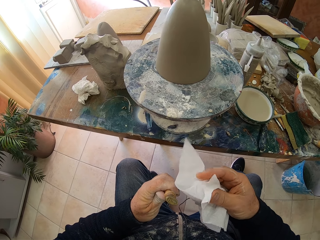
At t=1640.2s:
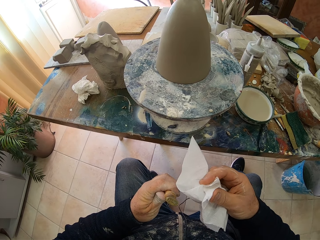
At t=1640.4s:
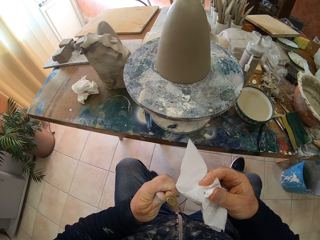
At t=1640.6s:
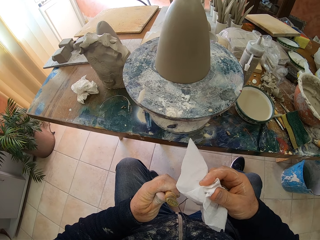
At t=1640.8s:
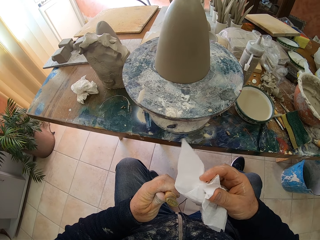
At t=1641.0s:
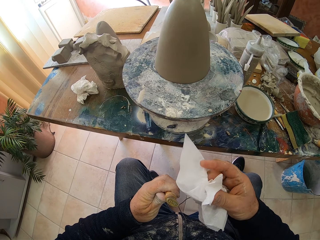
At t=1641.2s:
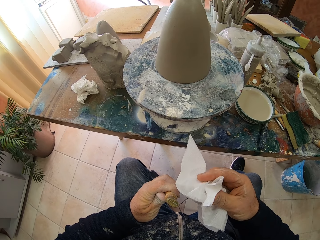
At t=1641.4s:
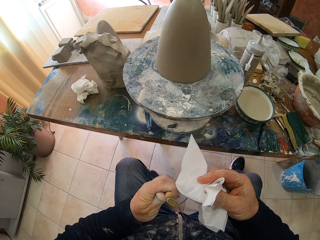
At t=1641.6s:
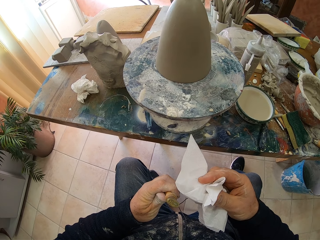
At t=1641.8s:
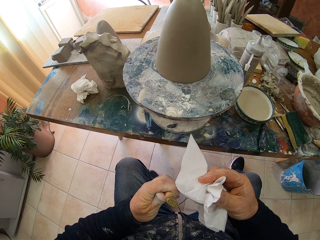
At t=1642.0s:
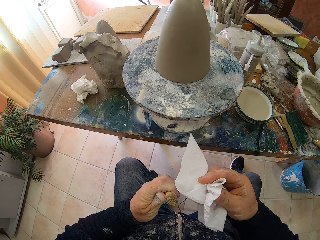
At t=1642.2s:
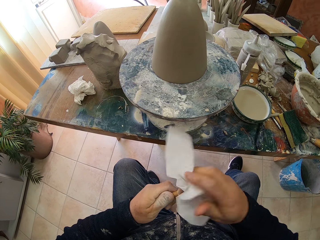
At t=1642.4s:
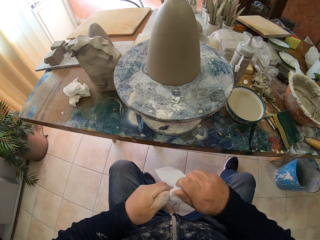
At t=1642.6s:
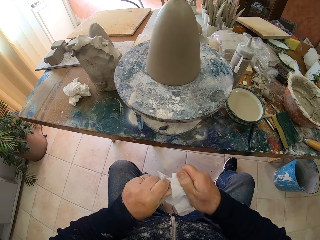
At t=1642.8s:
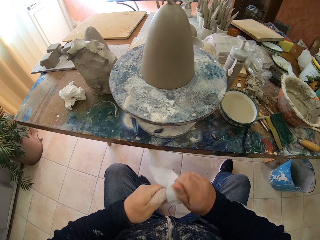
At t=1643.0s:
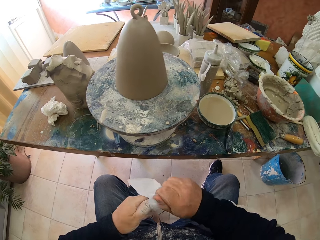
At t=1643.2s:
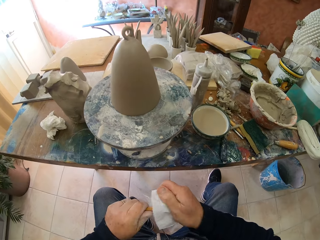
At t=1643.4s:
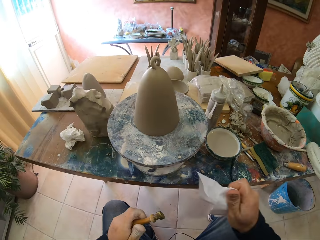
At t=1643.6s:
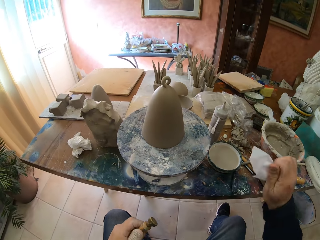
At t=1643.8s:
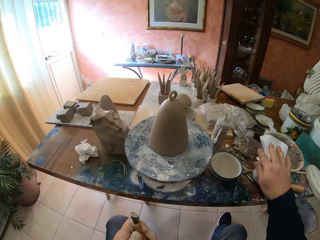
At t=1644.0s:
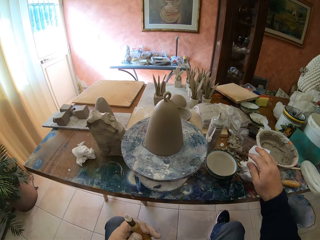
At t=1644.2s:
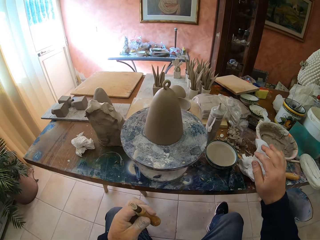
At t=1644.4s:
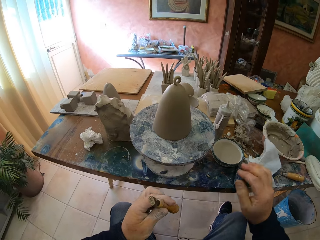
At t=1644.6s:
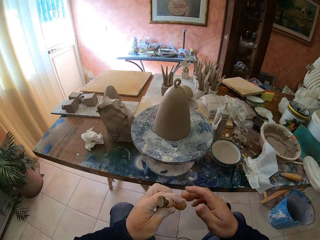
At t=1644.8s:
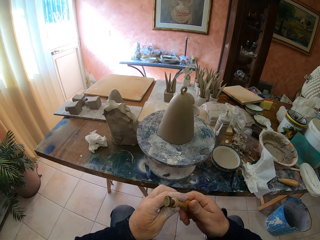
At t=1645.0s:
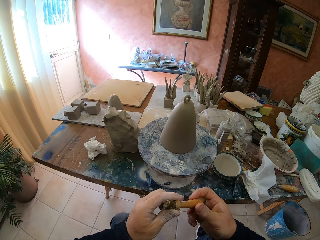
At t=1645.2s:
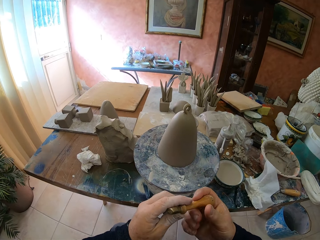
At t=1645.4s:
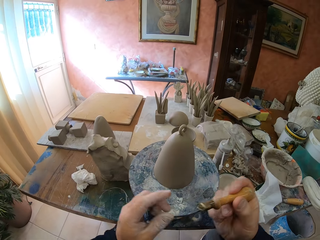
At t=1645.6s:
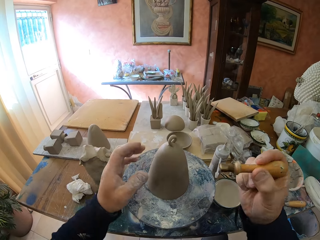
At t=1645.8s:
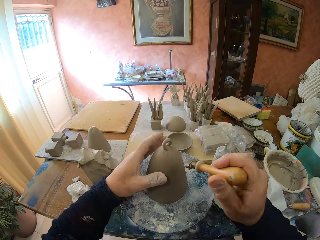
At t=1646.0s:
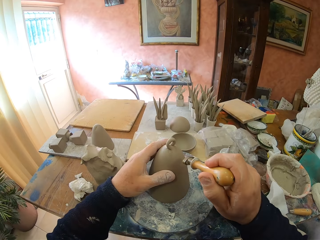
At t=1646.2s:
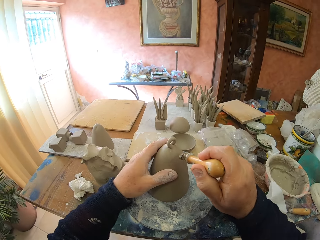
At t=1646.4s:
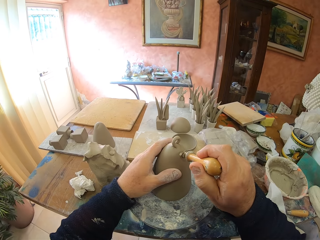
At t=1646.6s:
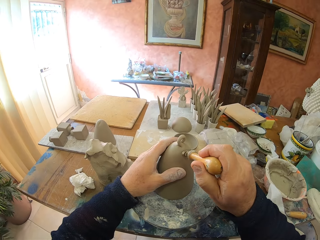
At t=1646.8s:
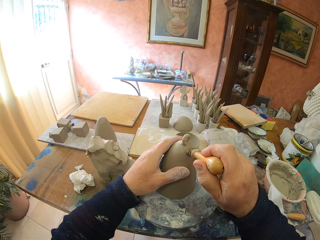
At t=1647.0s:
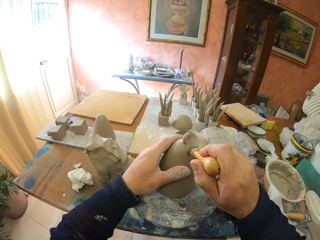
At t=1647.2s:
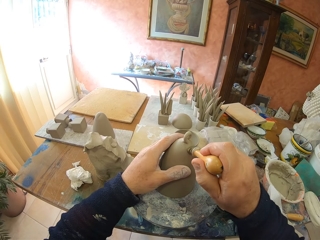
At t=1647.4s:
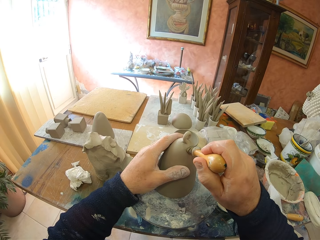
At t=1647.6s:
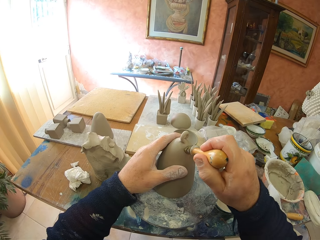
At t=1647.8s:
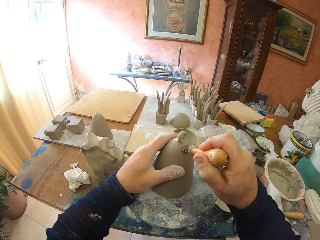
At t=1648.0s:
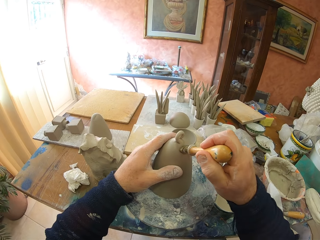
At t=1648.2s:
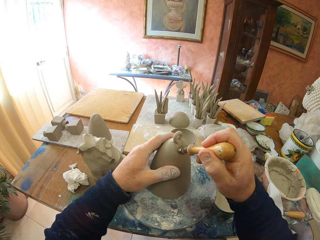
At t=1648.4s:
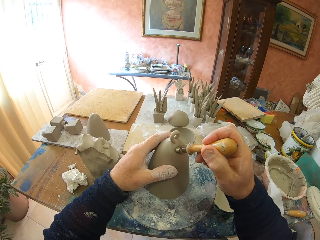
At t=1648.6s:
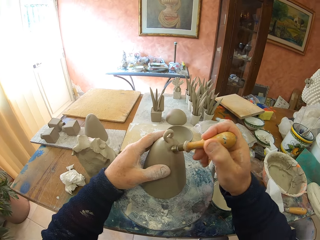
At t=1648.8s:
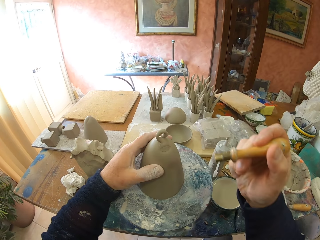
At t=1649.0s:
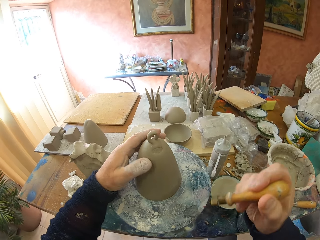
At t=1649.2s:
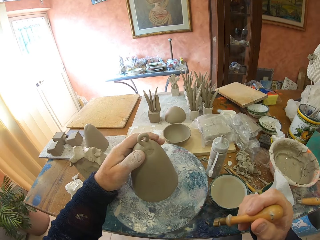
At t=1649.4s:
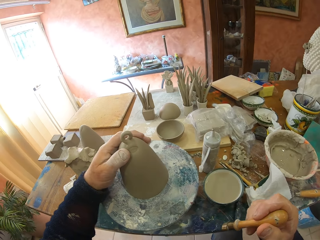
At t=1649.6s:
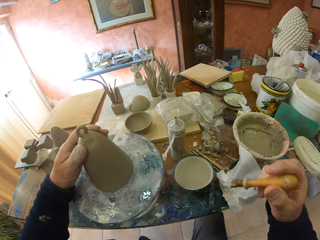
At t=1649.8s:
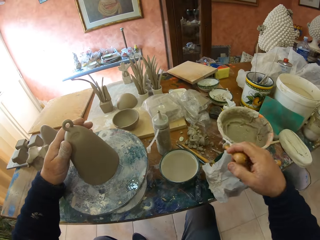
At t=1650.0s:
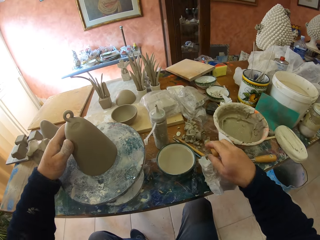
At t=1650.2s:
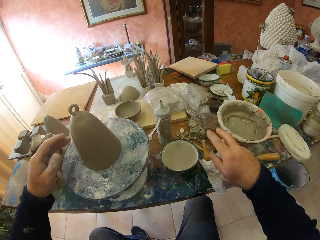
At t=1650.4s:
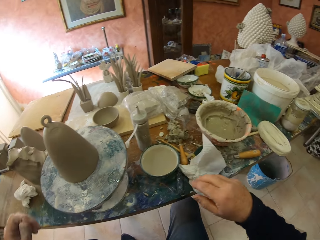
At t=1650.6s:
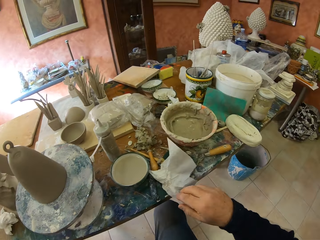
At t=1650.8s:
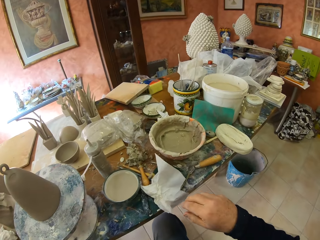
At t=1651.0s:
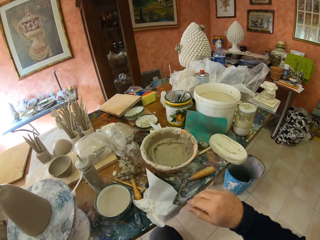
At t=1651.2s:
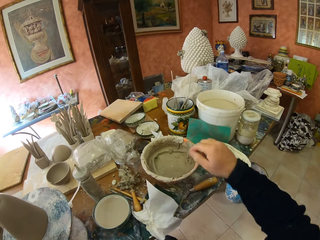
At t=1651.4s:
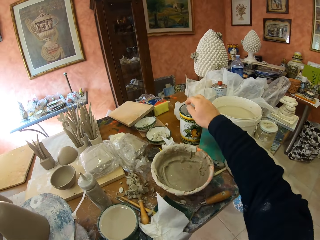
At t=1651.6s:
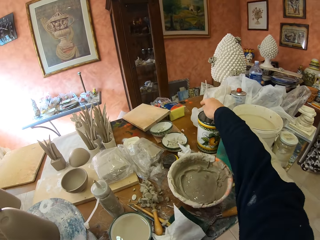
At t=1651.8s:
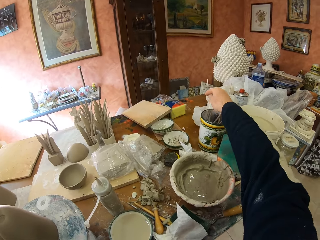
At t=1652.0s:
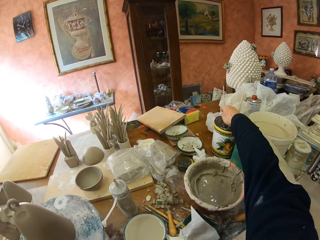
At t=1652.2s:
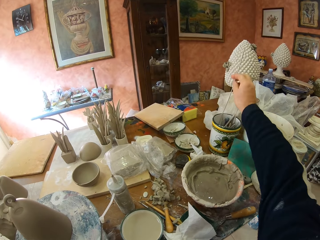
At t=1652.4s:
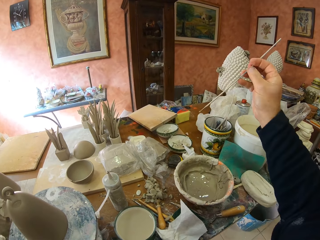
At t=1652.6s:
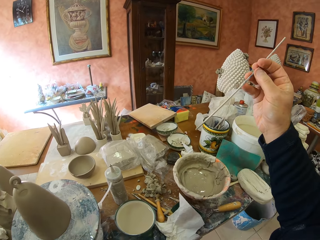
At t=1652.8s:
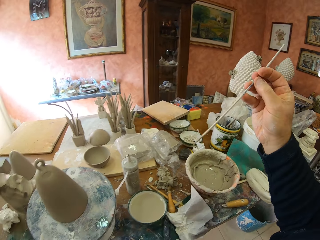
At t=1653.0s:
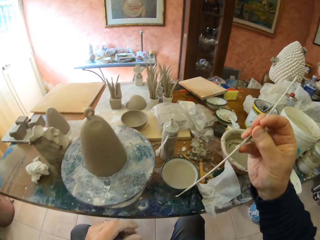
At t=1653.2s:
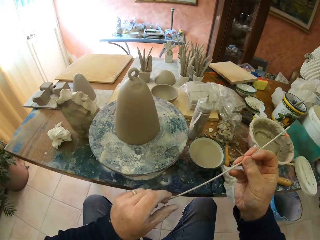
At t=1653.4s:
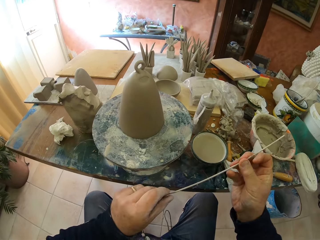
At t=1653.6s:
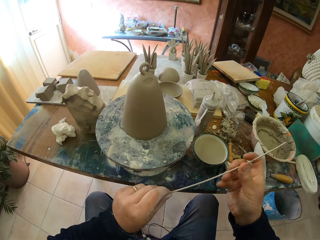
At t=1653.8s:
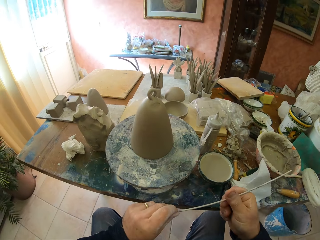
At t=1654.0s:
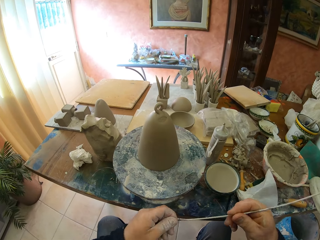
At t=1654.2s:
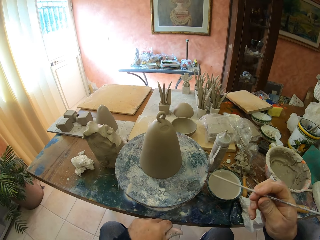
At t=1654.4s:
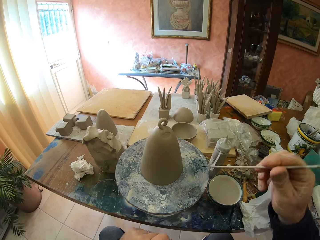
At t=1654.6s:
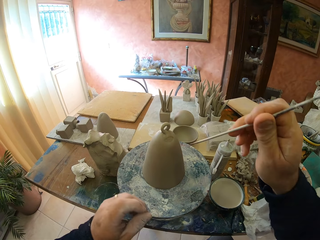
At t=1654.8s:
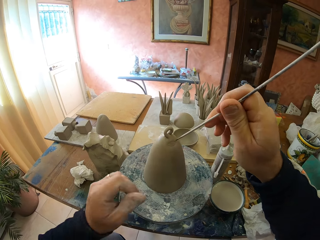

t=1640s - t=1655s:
The camera wearer puts the tissue paper on the table. They decorate the clay. They stamp the sculpture. They put the stamp on the table. They pick up a wooden stick.

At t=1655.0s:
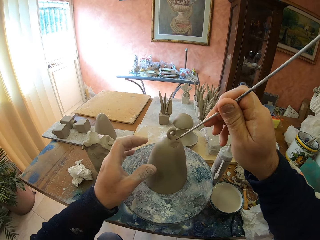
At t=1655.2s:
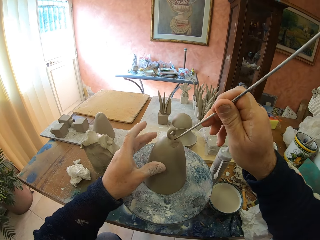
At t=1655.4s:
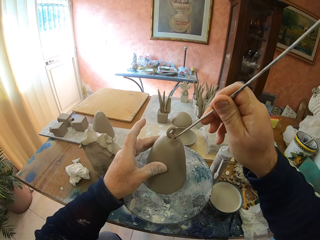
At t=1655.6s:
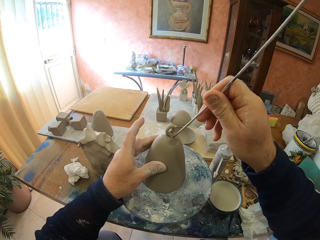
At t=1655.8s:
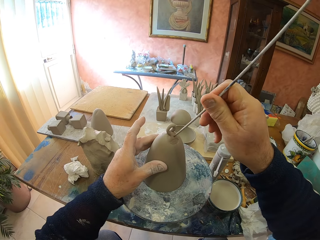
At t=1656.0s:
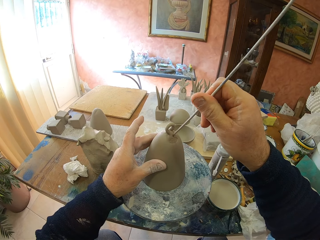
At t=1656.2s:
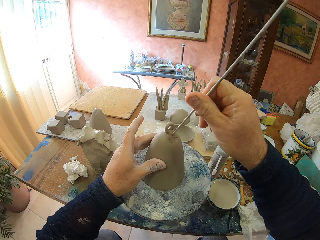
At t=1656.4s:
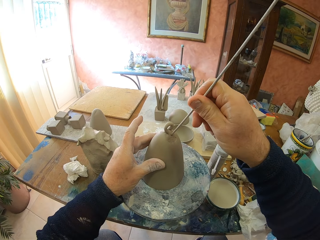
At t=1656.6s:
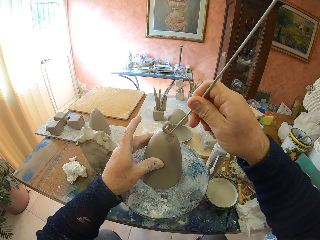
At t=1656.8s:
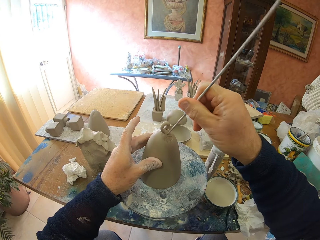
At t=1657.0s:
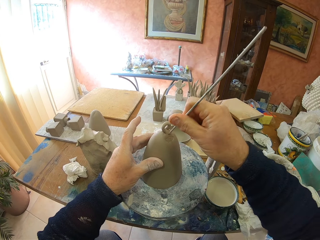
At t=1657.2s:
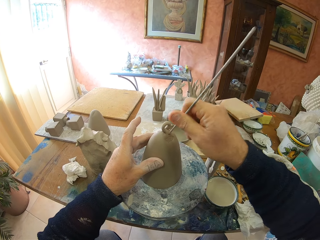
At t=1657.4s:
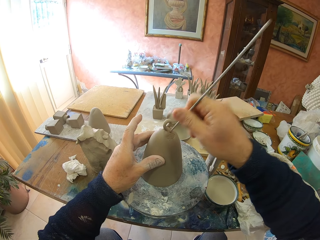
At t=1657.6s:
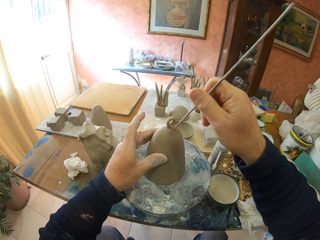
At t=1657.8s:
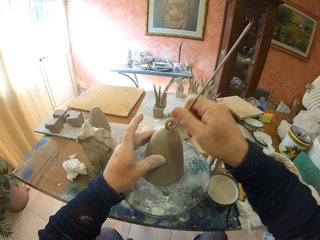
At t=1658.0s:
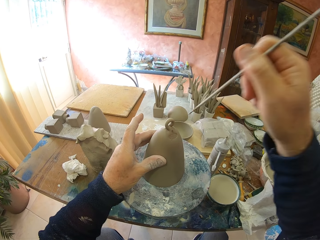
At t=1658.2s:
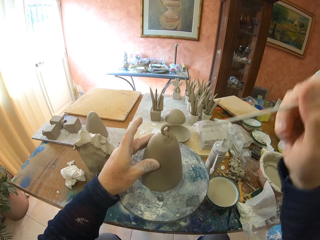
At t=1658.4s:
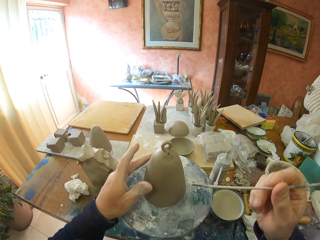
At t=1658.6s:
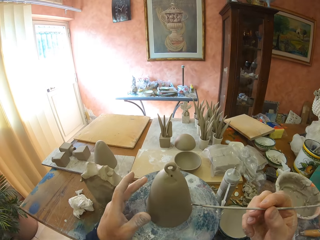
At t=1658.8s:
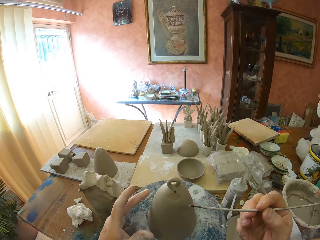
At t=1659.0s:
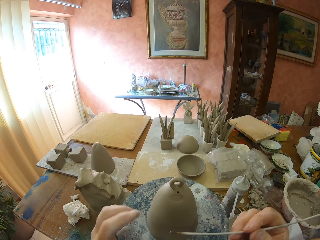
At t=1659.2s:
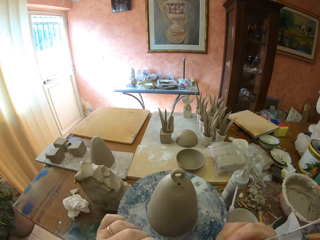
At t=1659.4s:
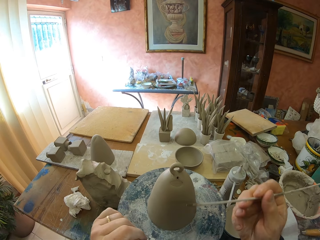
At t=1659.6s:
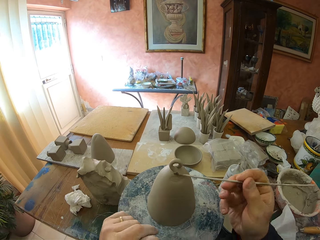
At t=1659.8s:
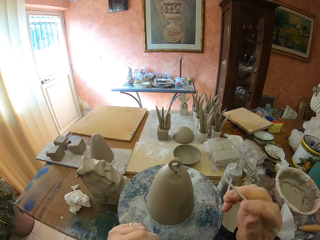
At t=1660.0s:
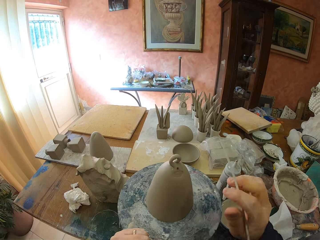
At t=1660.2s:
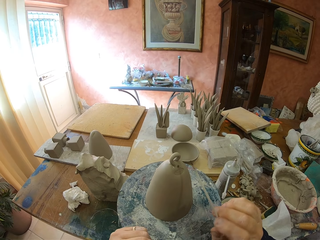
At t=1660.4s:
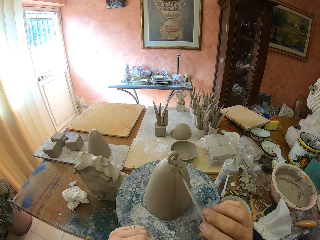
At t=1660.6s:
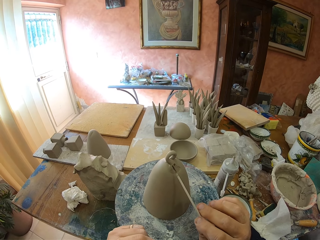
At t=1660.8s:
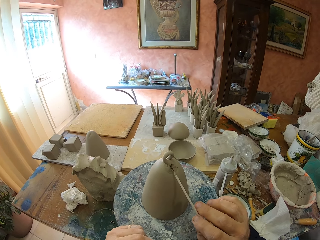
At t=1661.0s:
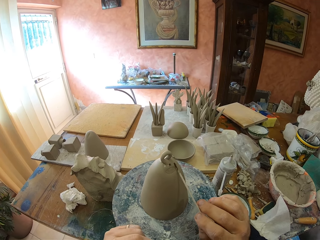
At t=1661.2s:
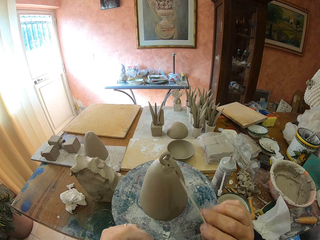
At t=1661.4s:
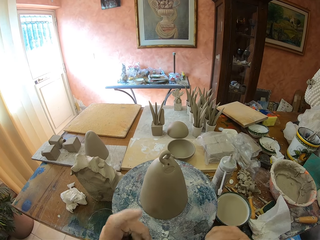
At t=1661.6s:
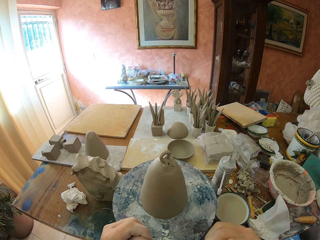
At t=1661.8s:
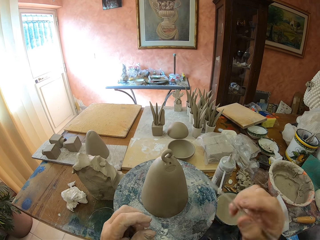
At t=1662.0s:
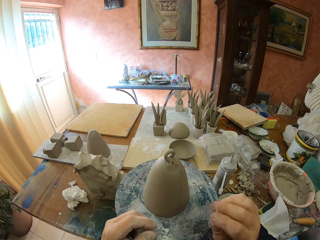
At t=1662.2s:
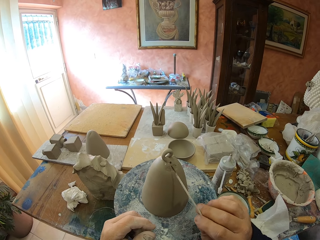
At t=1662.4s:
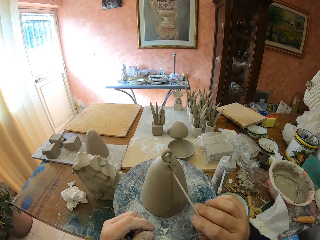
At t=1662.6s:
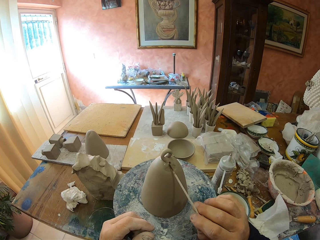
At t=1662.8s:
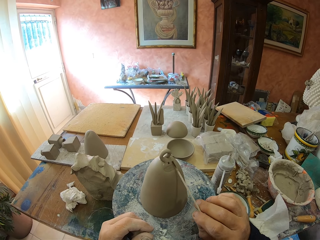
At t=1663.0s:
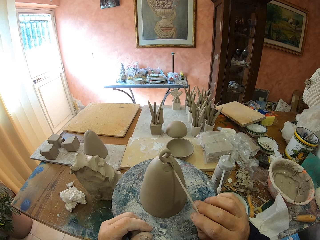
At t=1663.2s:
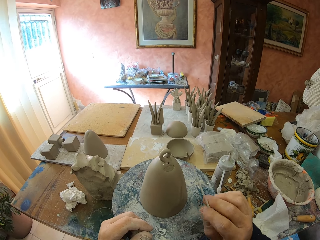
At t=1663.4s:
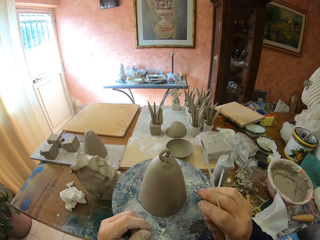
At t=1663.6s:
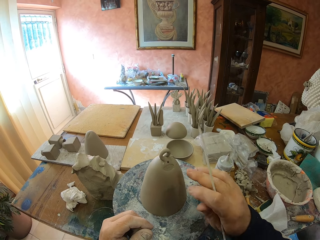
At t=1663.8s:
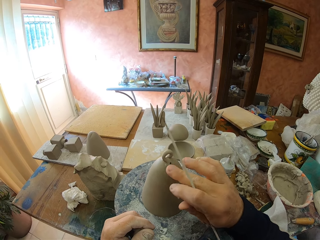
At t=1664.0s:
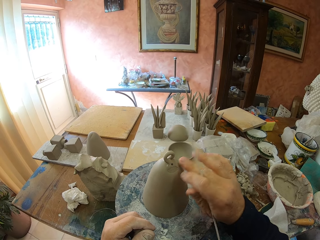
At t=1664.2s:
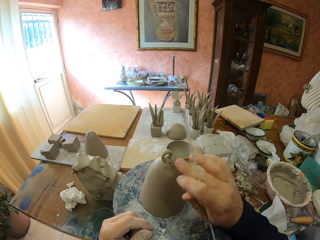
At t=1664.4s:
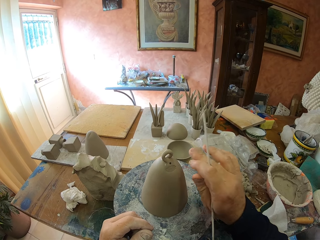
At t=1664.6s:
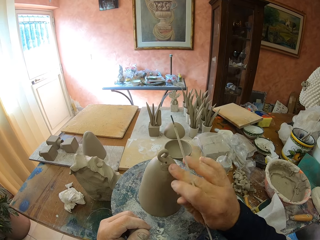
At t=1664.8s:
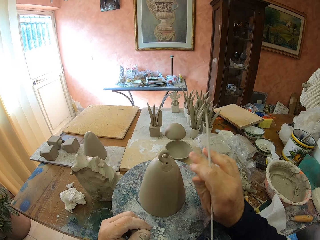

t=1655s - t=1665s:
The camera wearer makes a hole in the clay.
